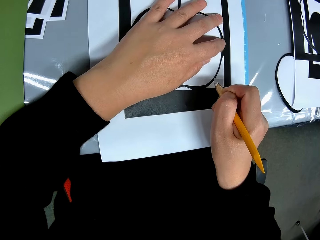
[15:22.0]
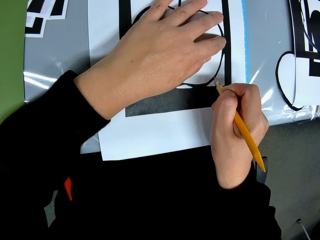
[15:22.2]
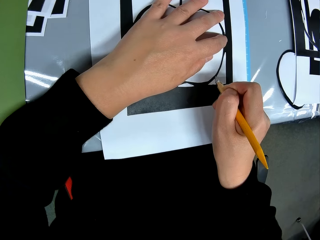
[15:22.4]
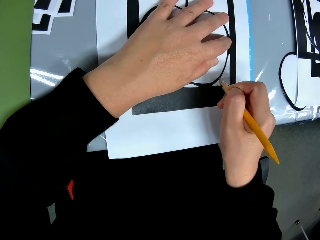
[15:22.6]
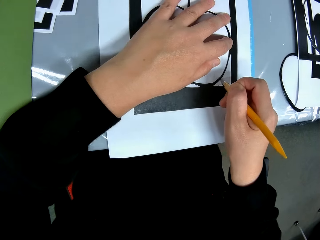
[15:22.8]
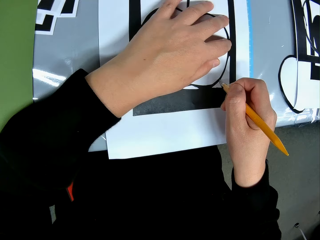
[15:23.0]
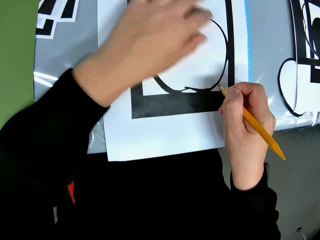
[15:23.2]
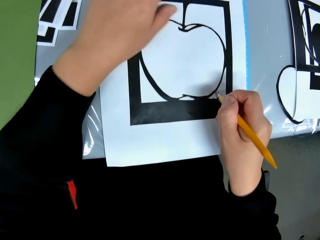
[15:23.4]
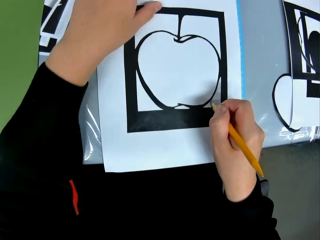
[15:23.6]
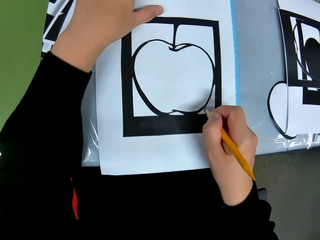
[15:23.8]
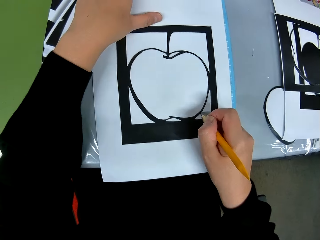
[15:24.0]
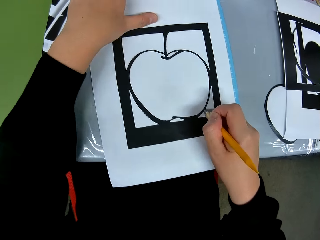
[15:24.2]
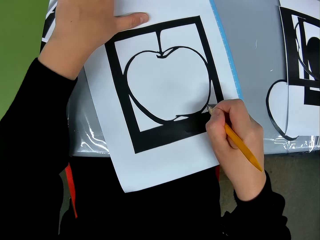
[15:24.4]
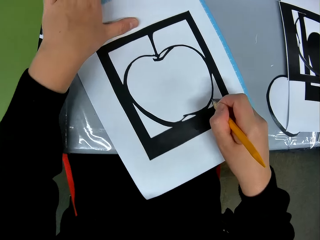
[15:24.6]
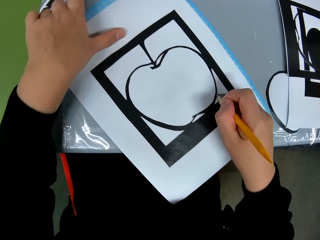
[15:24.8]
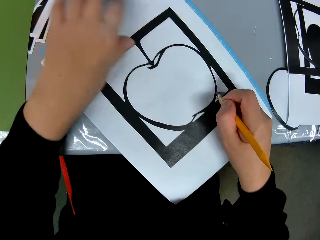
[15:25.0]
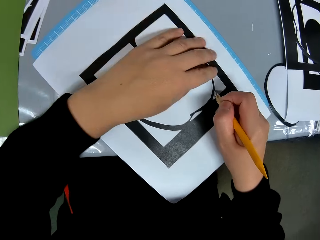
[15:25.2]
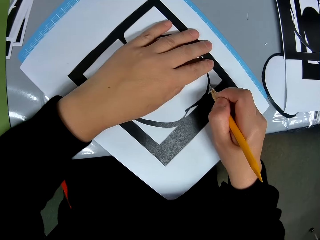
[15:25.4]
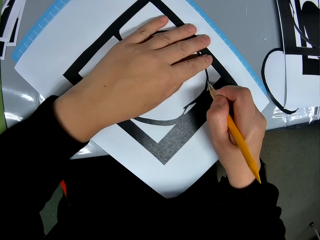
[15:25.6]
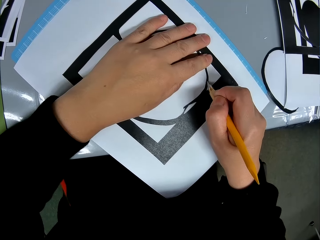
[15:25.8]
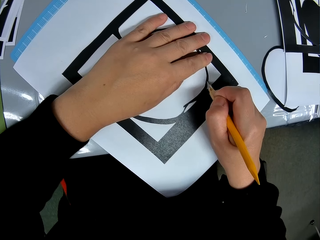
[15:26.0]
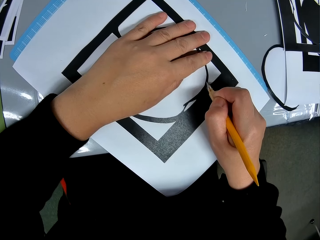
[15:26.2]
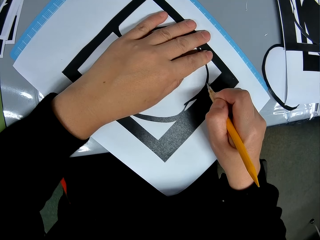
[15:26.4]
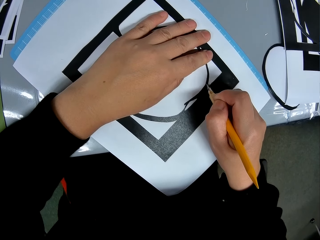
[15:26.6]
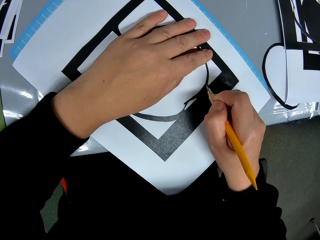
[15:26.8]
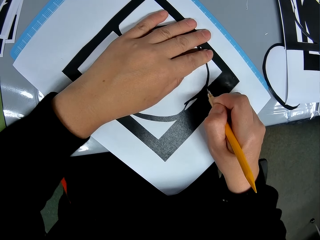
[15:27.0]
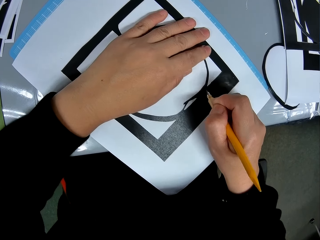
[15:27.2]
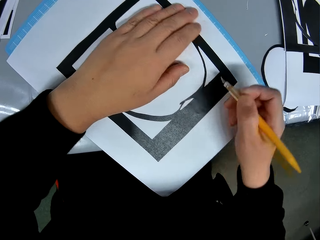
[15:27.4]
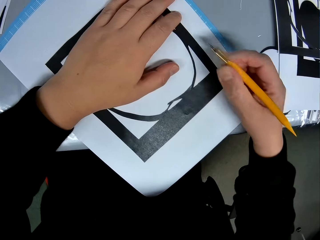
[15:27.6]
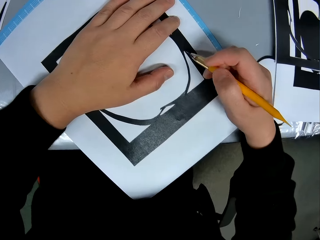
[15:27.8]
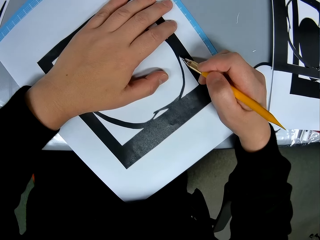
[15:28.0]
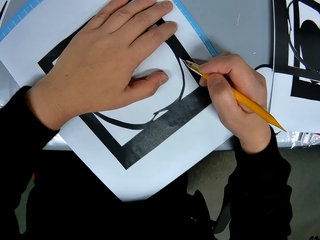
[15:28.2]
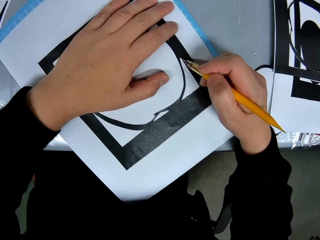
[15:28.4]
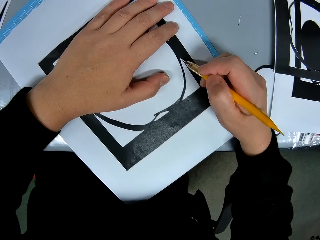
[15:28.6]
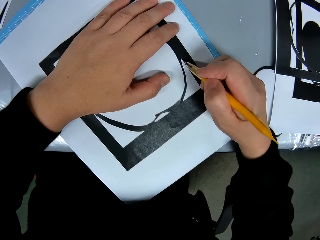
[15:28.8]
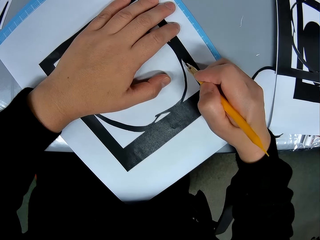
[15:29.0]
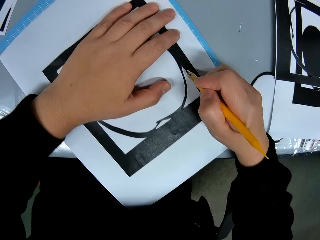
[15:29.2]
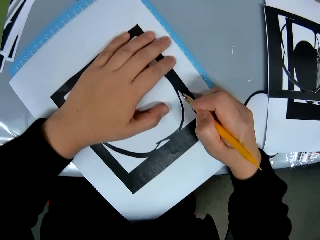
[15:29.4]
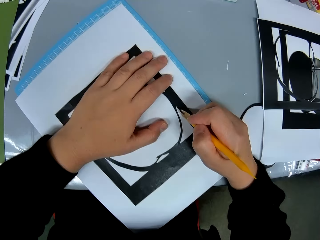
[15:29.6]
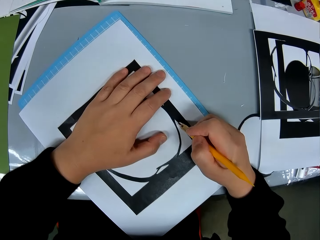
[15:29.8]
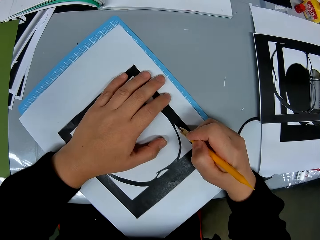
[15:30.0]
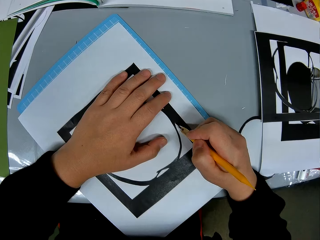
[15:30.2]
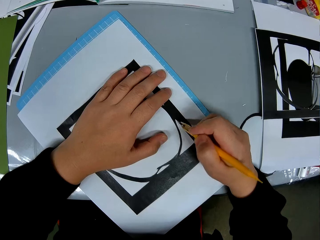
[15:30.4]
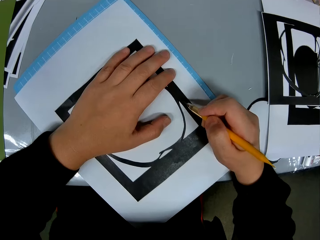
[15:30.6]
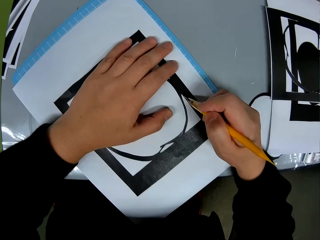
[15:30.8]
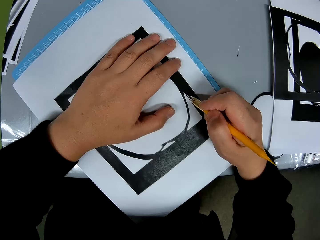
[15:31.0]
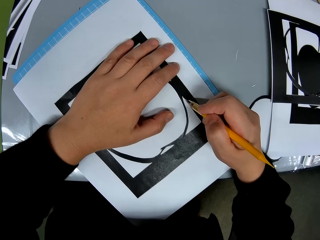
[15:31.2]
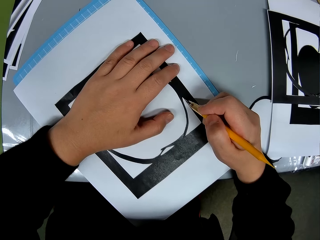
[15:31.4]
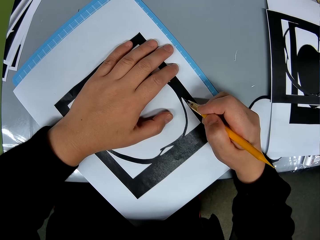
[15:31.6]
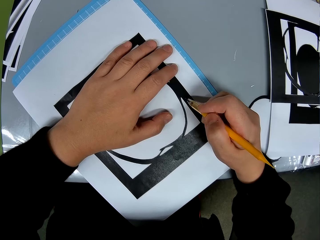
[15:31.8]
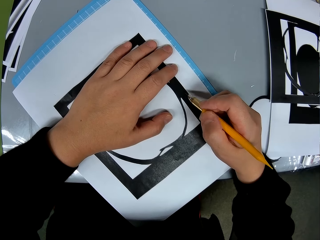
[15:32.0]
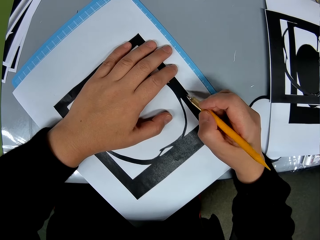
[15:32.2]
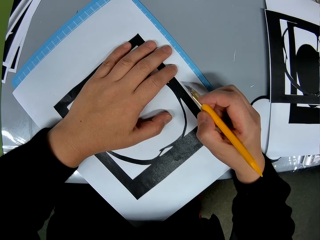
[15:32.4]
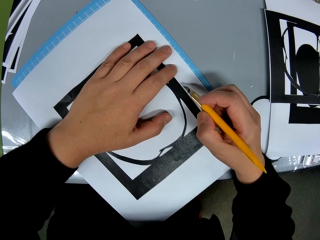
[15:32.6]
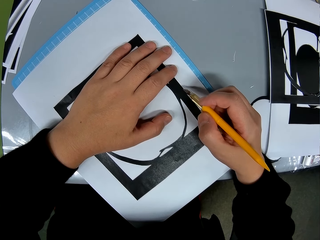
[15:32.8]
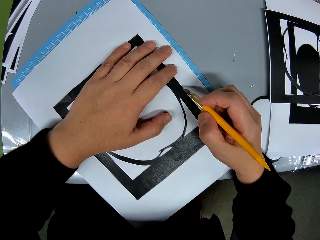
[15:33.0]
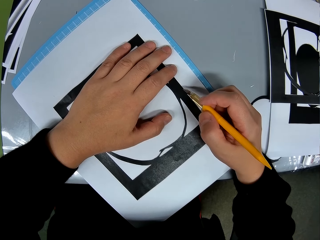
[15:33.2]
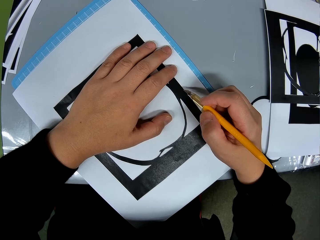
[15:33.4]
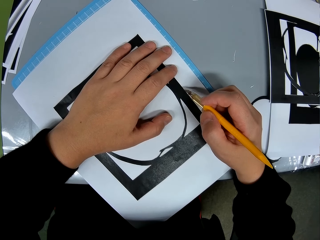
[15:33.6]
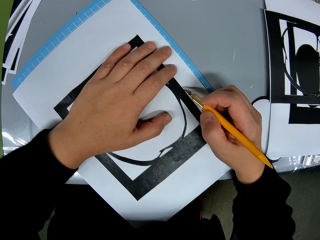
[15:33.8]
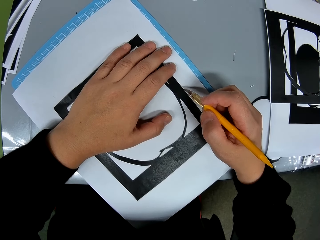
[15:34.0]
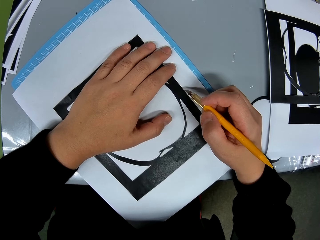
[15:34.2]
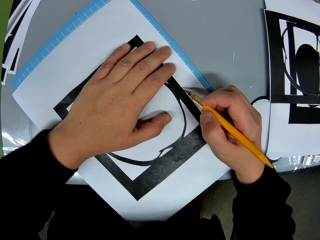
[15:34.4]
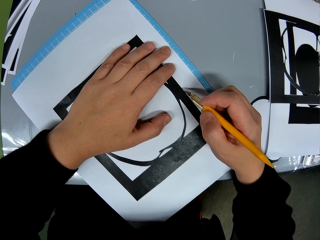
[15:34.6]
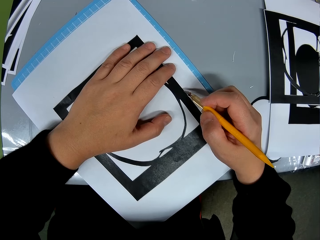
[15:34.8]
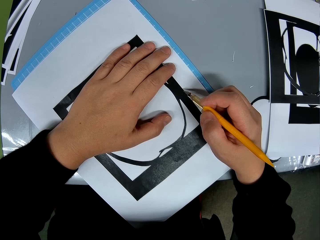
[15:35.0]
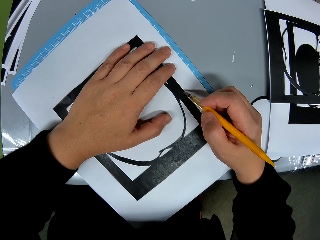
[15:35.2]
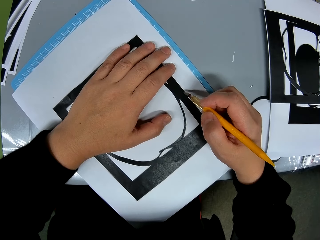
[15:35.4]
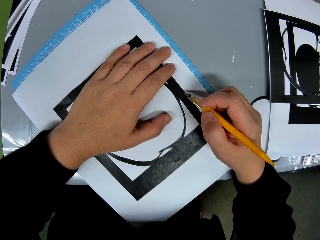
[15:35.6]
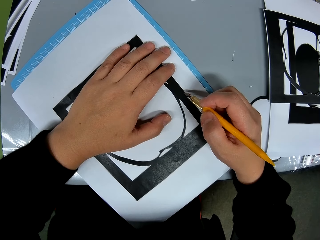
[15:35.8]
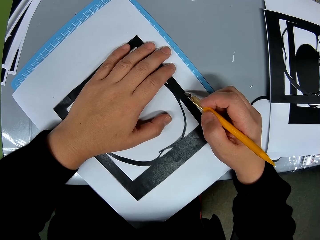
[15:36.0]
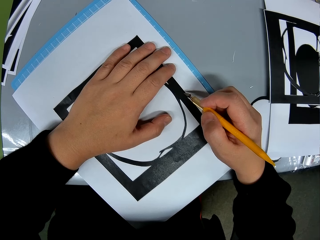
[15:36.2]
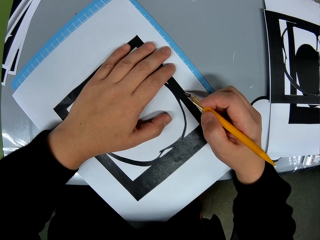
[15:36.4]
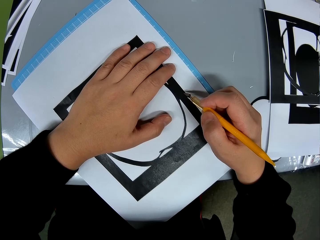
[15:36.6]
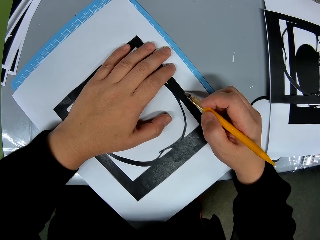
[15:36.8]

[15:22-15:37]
The camera wearer flips a piece of drawing paper on a cutting mat. They adjust the placement of the drawing book on the table. They cut the piece of drawing paper with a craft knife. They stop cutting. They move a hand on the piece of drawing paper. They cut the piece of drawing paper with the craft knife. They hold the piece of drawing paper with a hand.

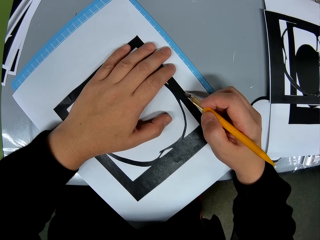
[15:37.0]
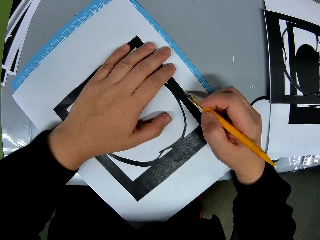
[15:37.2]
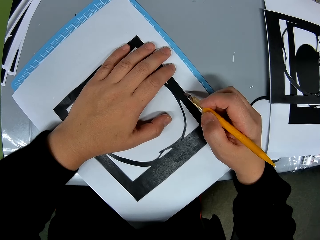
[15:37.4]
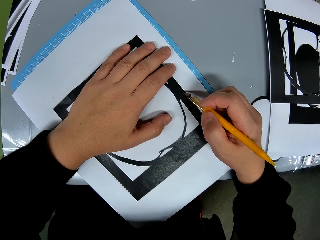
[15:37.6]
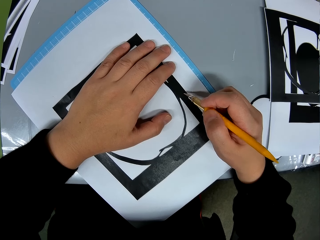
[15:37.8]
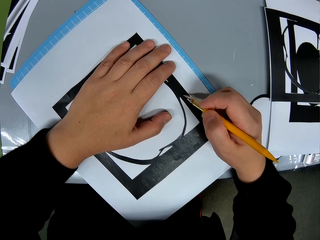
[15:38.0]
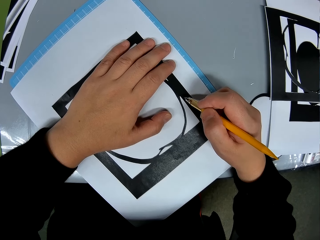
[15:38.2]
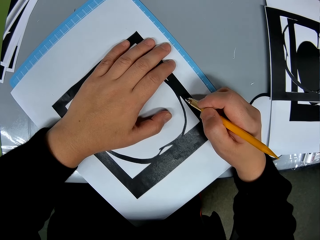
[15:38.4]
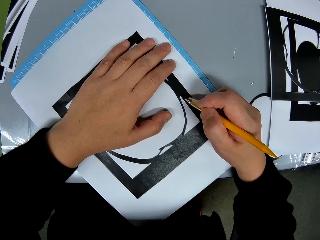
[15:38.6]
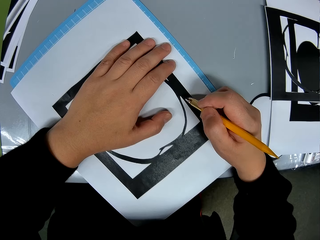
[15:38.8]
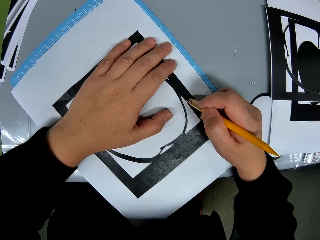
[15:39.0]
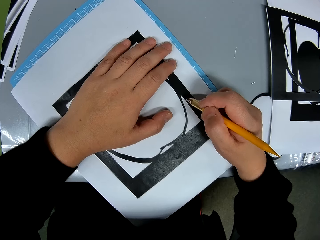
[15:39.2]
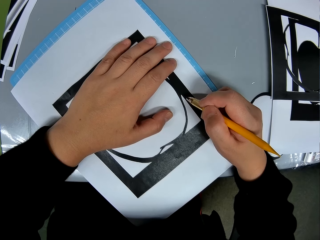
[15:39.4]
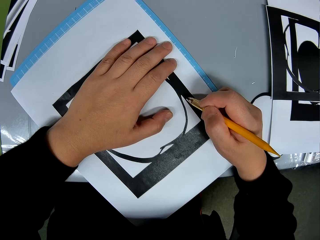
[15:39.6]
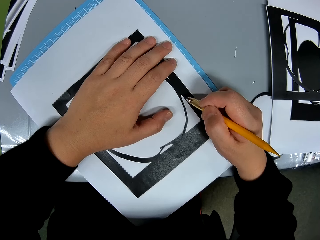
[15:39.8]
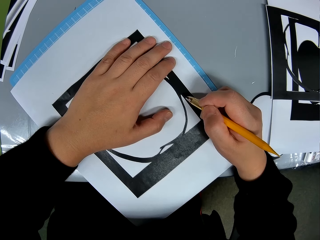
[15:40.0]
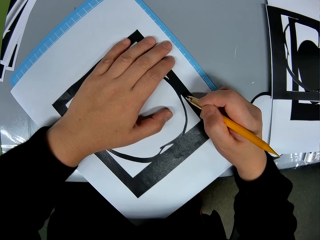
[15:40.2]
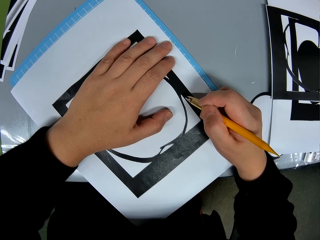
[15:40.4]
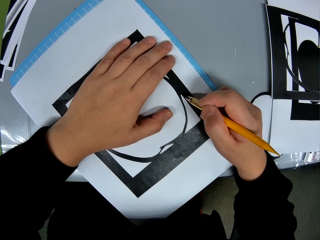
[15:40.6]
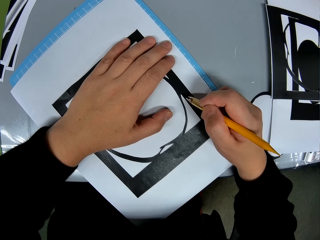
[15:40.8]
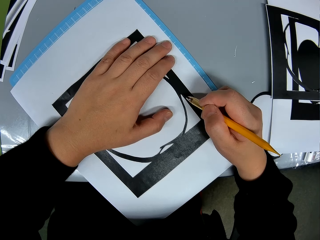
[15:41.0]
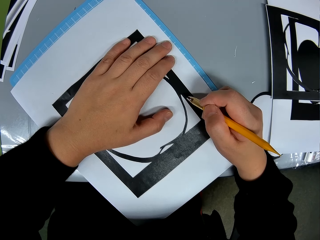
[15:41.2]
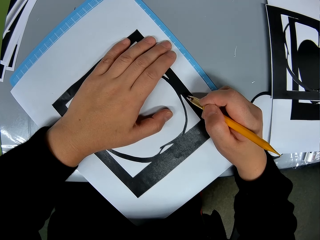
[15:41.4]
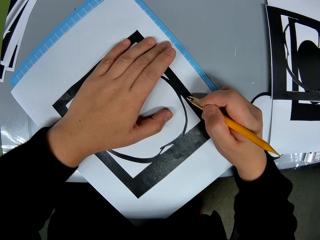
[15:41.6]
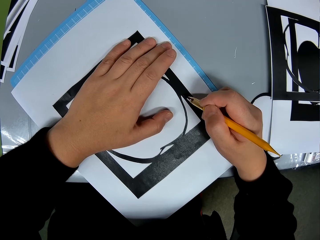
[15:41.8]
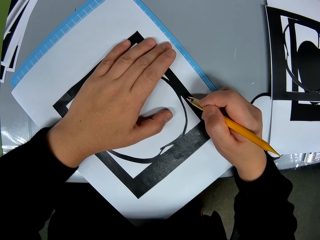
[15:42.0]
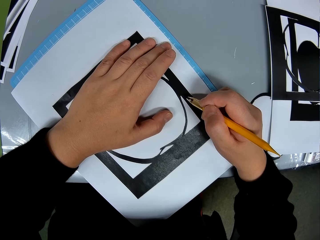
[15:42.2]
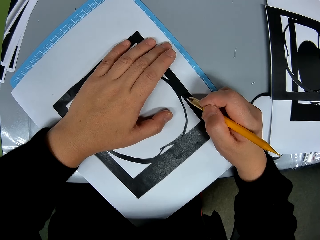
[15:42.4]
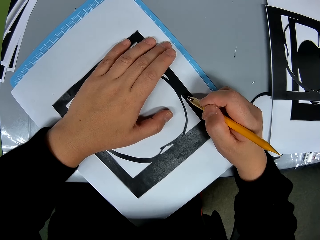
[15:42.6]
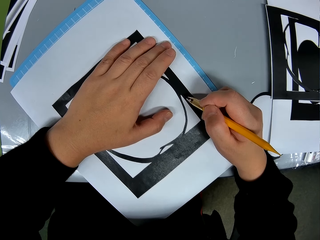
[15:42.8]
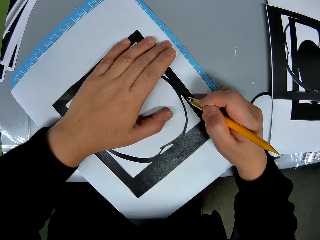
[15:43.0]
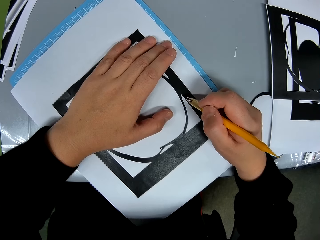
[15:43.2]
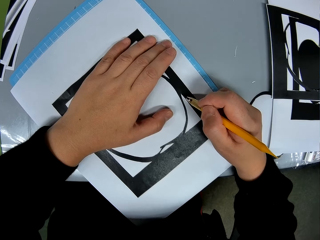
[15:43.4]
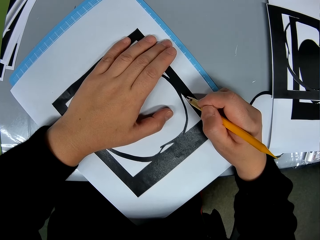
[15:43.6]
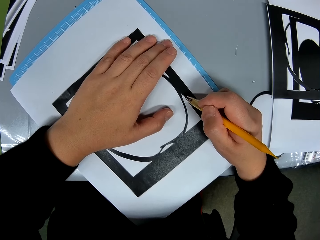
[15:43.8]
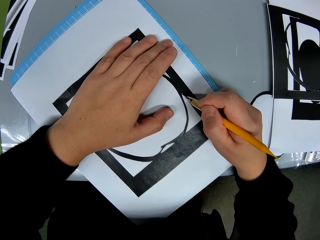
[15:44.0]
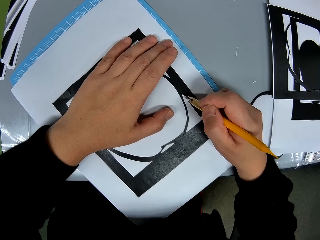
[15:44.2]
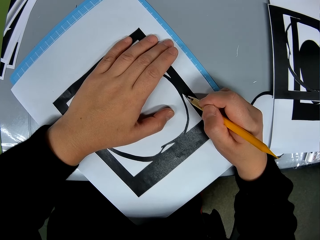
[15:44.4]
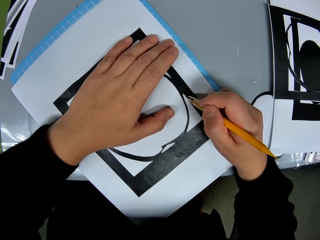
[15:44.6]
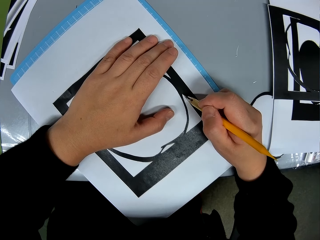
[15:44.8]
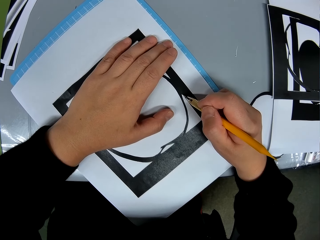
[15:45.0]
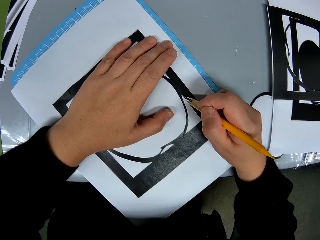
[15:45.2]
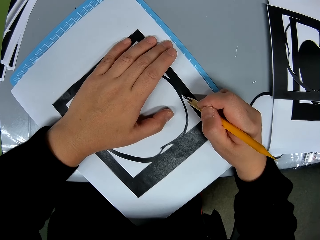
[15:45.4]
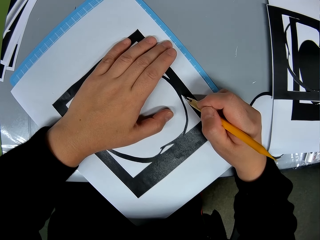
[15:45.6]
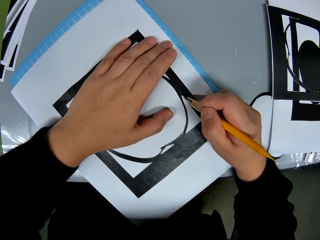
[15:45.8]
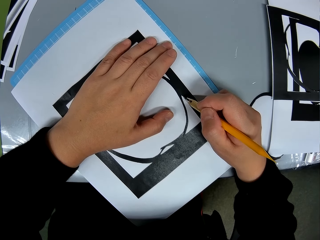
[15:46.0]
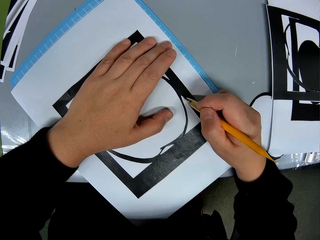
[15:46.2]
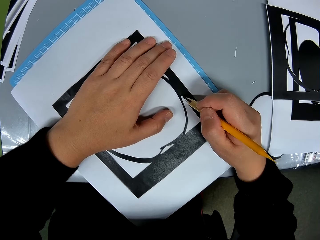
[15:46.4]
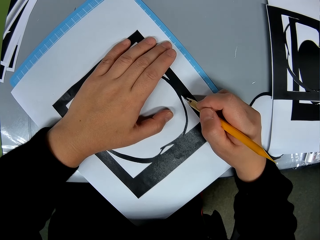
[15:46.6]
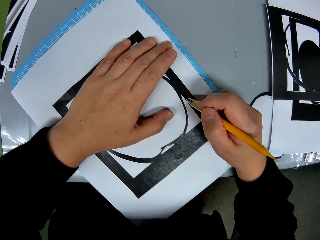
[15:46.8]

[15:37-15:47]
The camera wearer cuts a piece of drawing paper with a craft knife.
